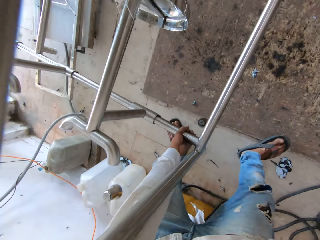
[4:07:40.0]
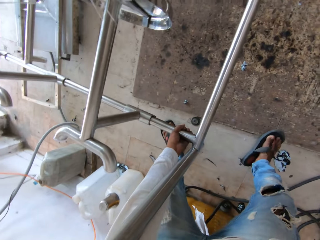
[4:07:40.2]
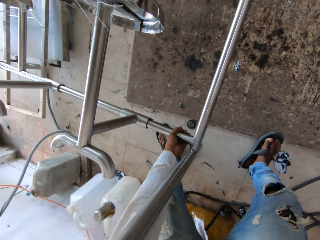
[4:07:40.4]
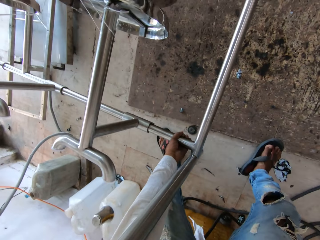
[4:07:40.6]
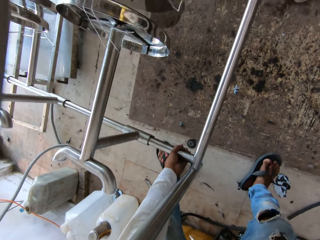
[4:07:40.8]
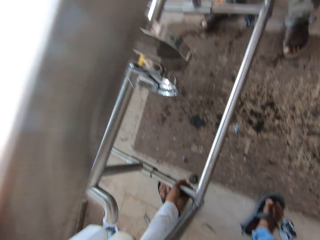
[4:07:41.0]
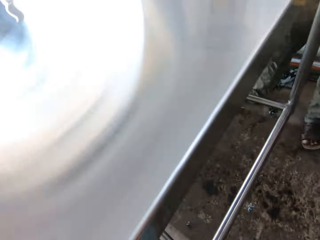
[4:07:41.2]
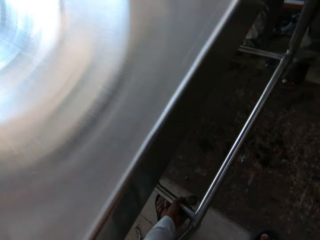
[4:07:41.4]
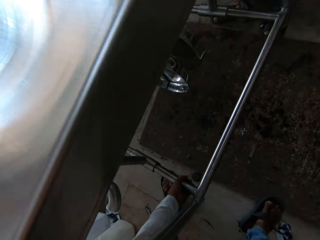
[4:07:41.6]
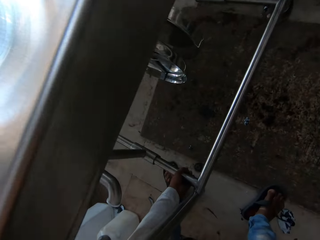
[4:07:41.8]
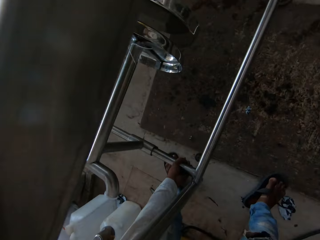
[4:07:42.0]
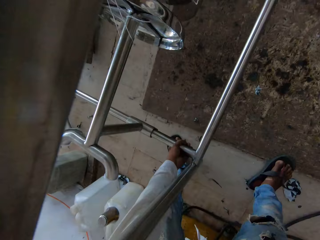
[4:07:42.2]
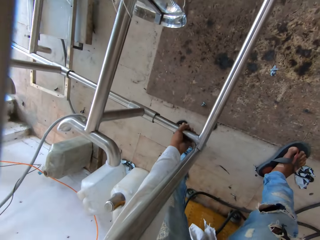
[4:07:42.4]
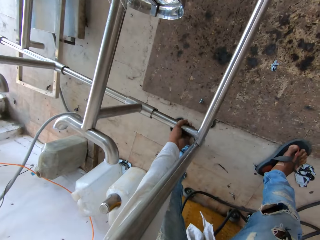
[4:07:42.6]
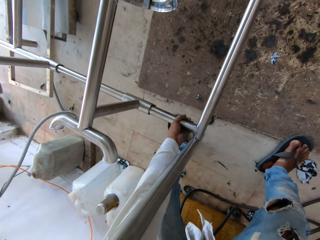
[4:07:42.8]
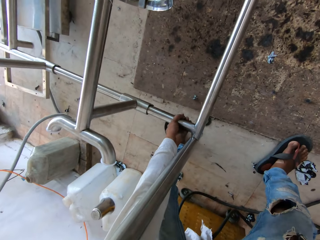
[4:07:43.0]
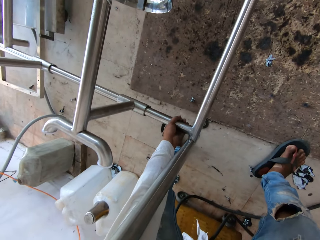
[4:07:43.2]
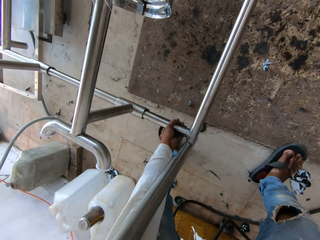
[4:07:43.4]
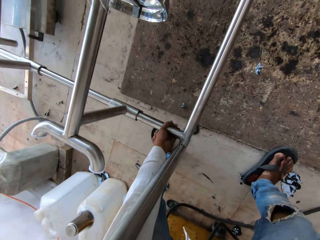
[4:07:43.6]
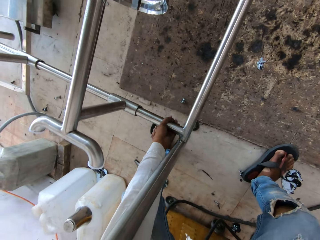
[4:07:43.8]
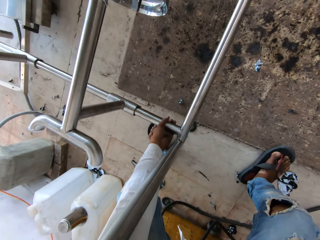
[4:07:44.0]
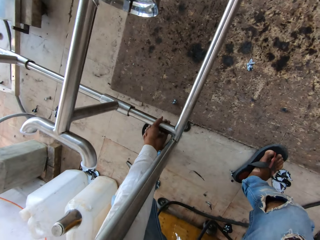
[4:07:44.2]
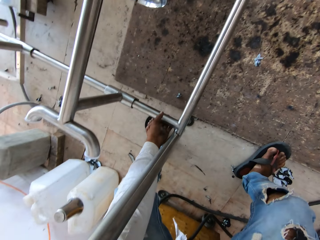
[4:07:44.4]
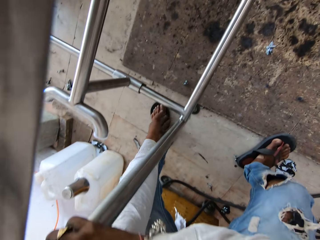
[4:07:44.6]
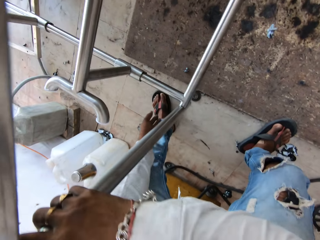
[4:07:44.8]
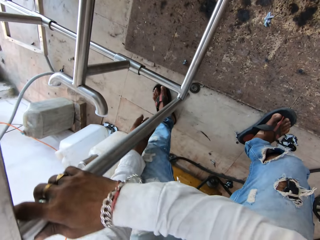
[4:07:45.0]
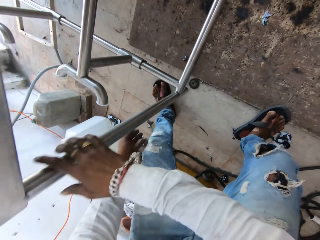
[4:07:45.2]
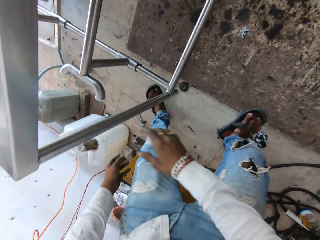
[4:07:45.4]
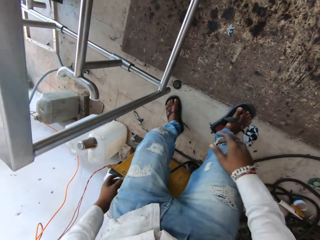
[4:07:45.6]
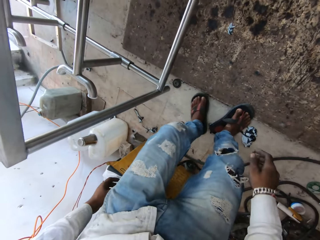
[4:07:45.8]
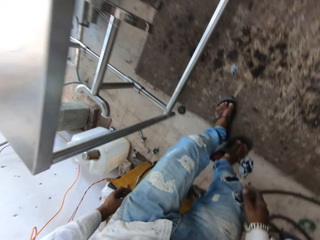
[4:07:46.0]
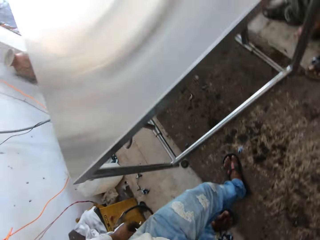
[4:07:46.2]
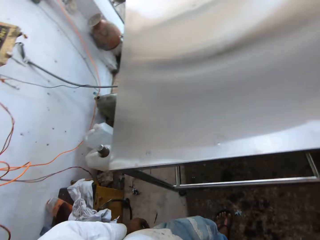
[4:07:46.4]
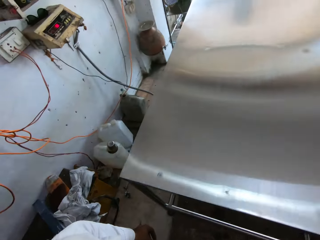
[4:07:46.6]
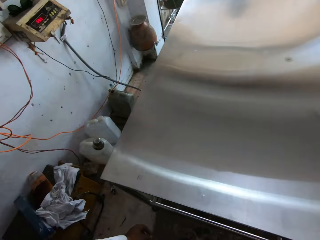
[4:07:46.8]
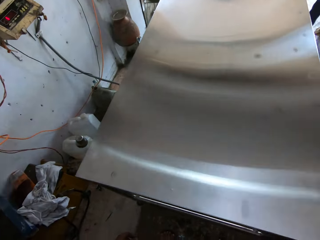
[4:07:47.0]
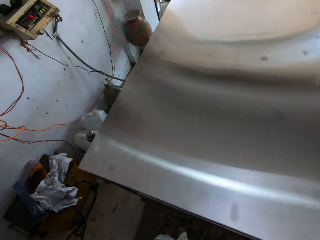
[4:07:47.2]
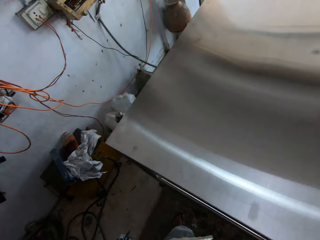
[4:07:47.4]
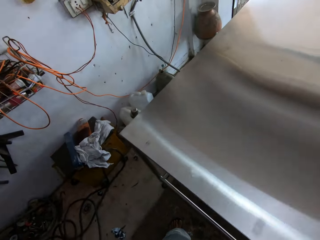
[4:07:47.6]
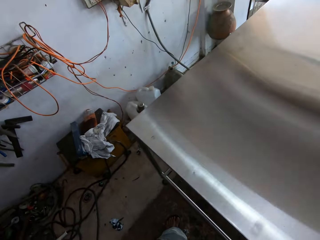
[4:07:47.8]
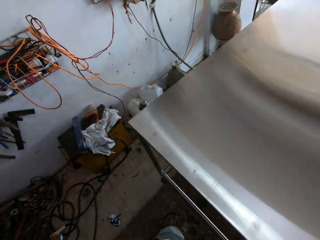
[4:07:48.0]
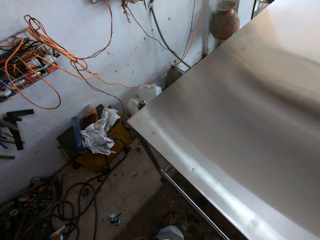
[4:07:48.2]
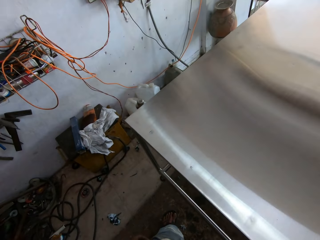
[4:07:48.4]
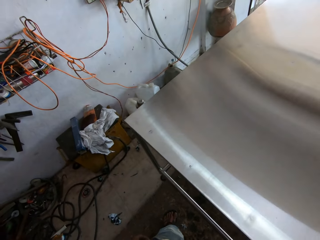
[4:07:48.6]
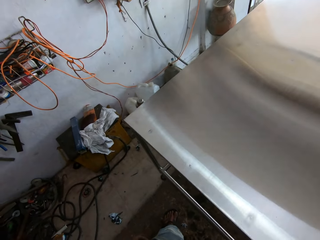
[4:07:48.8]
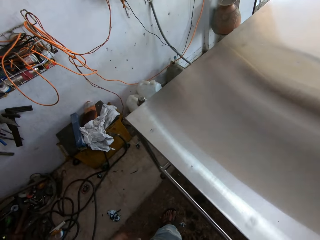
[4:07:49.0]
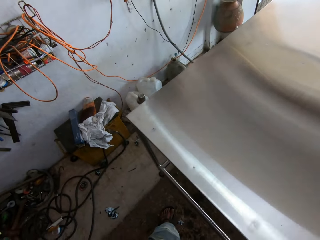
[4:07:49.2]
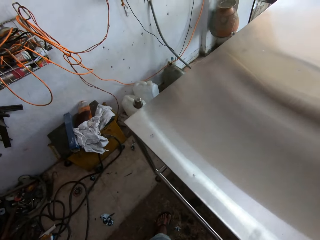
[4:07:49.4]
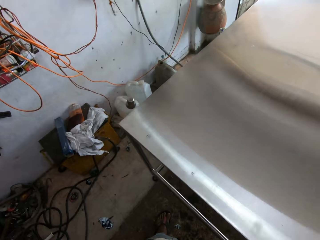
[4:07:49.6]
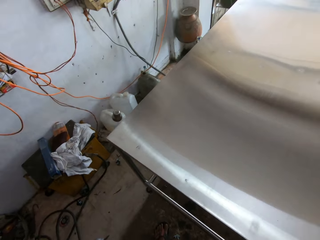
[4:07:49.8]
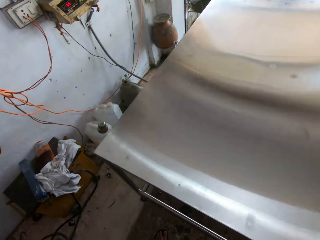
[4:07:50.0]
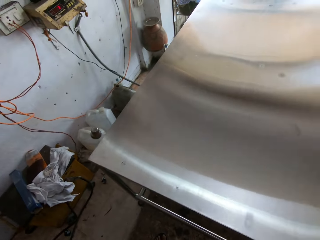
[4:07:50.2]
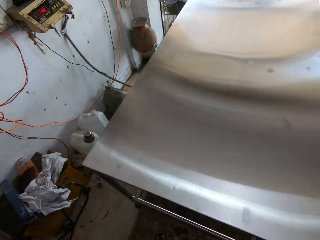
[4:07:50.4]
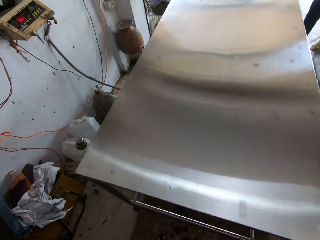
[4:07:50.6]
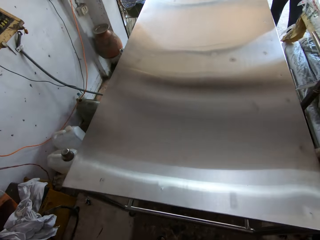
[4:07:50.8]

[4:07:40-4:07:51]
The camera wearer puts the table down. They talk to a man. They look around. They look around again. The man talks to the camera wearer.

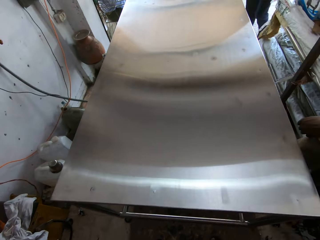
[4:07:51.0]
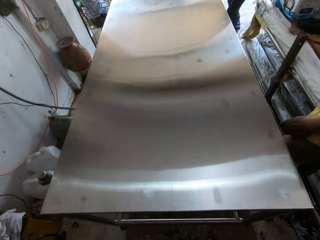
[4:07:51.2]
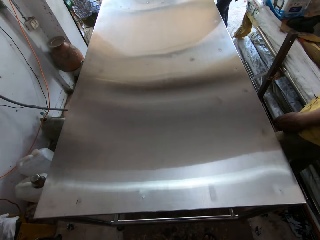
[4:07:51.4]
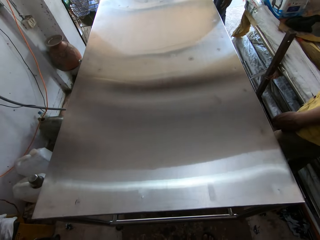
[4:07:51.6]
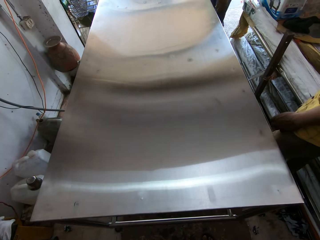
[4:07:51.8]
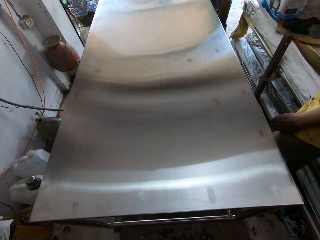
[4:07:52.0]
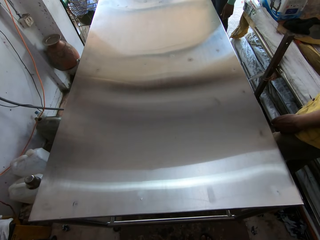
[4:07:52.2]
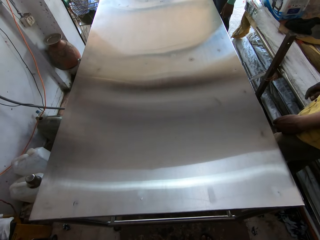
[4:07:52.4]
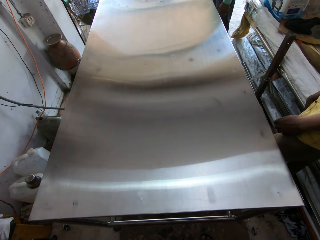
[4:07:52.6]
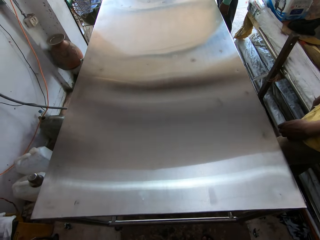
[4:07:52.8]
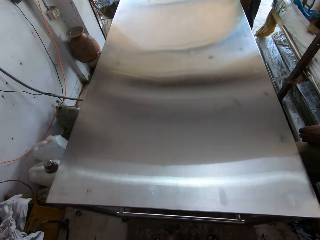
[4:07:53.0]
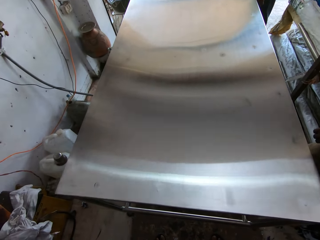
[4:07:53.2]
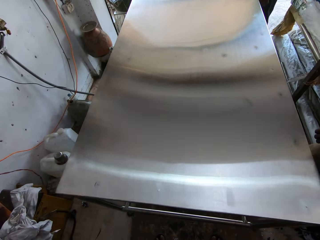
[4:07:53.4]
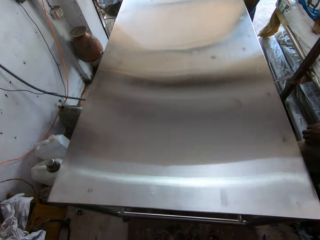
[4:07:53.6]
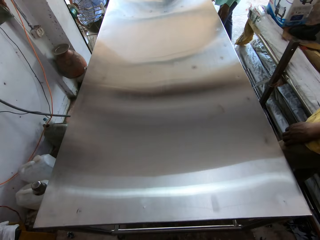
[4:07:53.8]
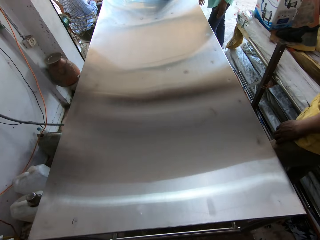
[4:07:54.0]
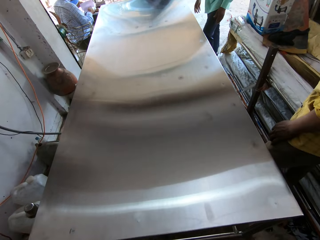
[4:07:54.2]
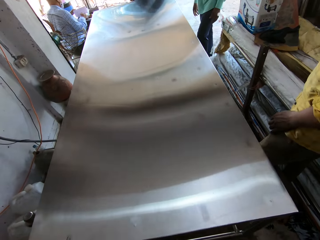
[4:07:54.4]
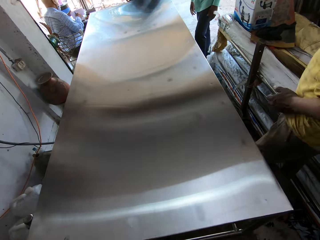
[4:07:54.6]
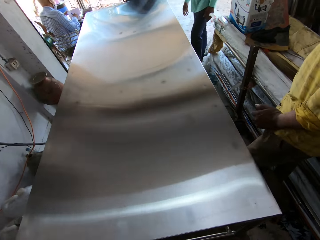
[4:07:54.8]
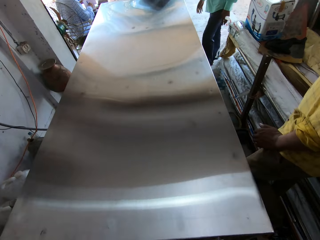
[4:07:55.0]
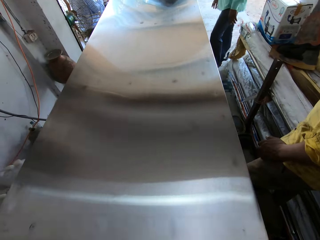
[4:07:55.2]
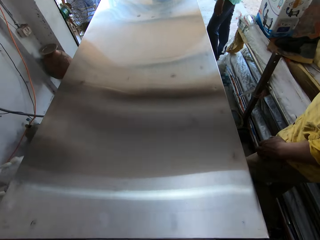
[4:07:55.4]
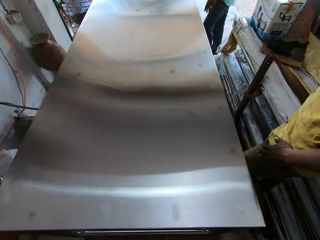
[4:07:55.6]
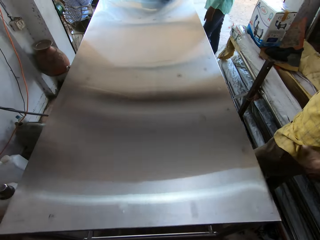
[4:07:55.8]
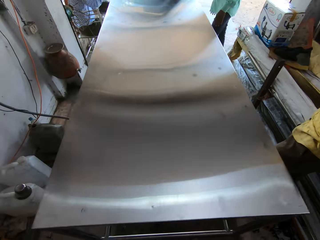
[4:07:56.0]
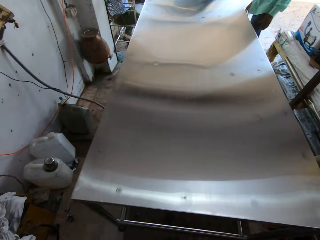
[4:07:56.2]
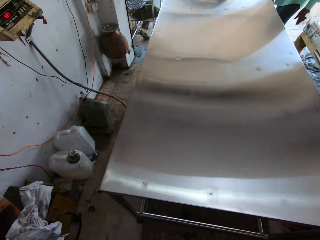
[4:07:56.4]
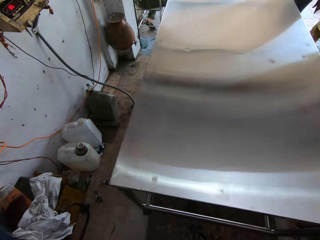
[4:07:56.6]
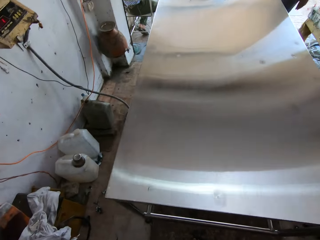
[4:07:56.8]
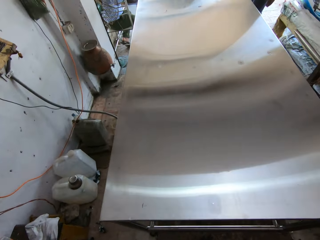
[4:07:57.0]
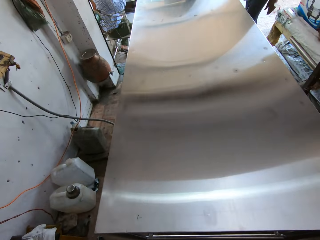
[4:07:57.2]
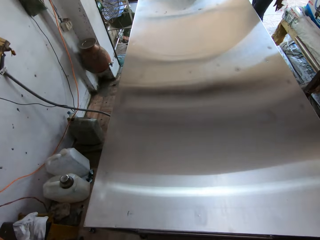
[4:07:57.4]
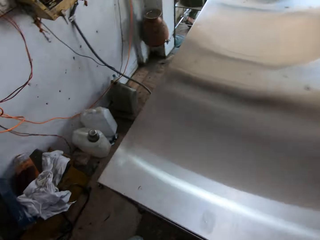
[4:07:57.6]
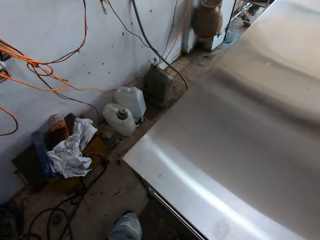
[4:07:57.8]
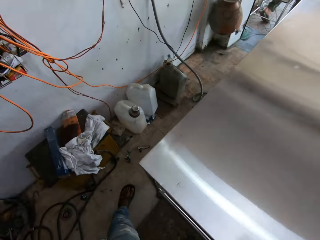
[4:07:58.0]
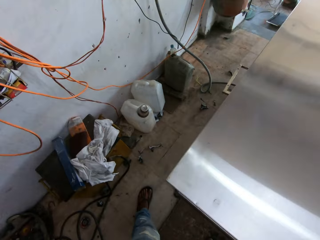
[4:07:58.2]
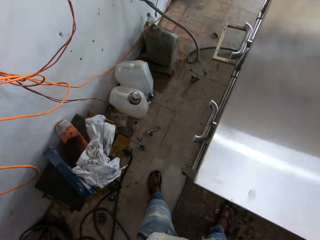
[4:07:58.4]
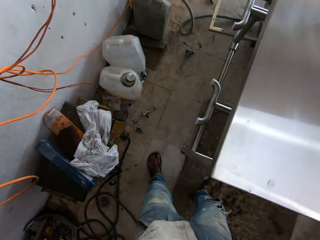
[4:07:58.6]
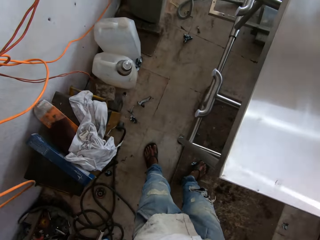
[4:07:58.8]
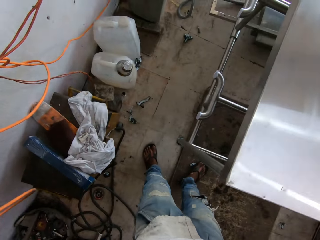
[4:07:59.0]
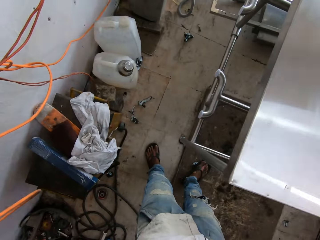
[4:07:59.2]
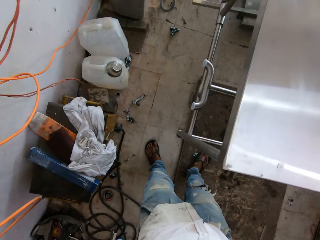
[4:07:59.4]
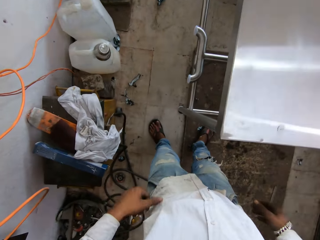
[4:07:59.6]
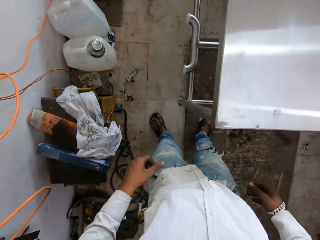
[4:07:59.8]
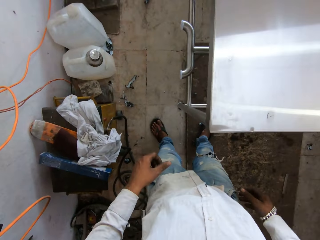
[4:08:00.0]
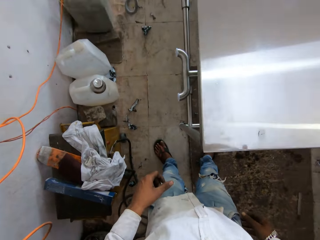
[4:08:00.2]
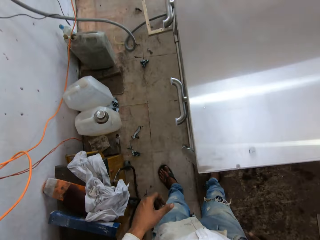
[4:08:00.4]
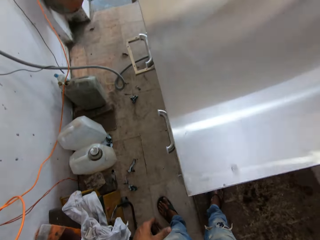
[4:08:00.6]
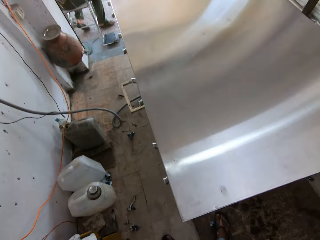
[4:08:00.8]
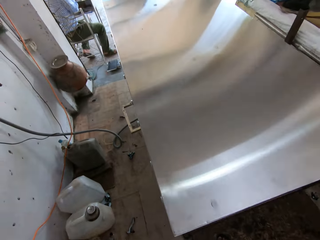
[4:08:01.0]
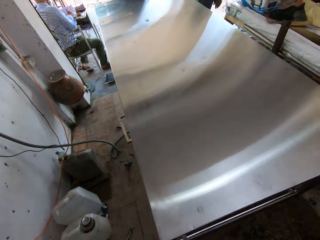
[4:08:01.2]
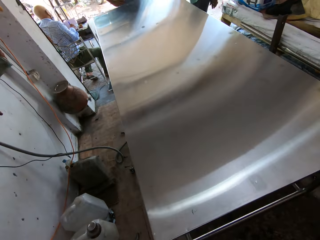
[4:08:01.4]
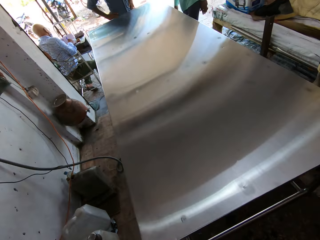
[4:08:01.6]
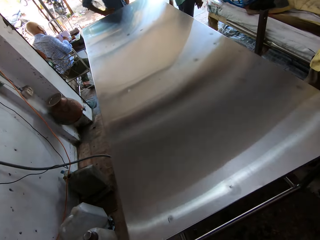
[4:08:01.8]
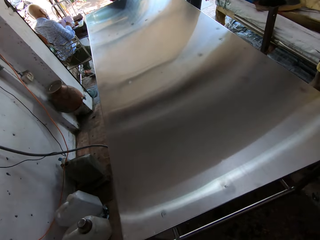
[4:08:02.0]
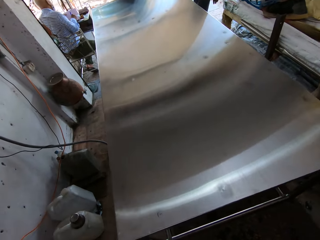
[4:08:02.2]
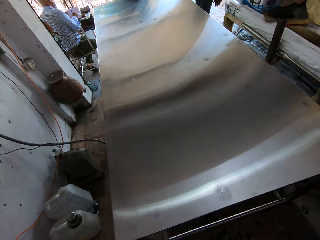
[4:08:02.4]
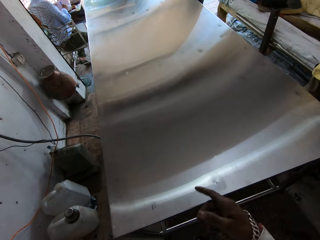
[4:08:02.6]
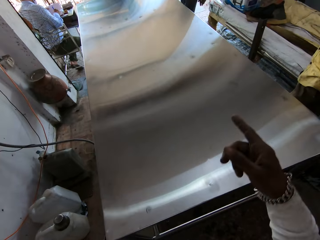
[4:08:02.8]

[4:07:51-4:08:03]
The camera wearer looks around. They talk to a man. They look around. They look around. They talk to the man.
